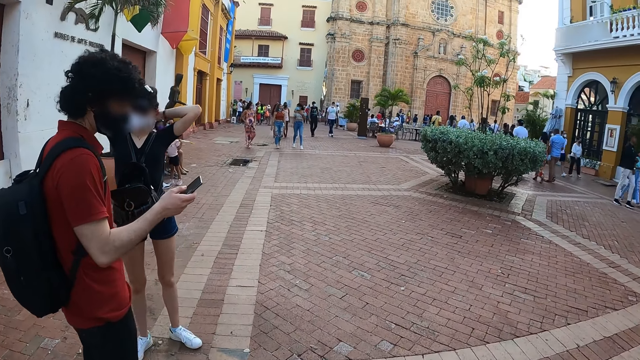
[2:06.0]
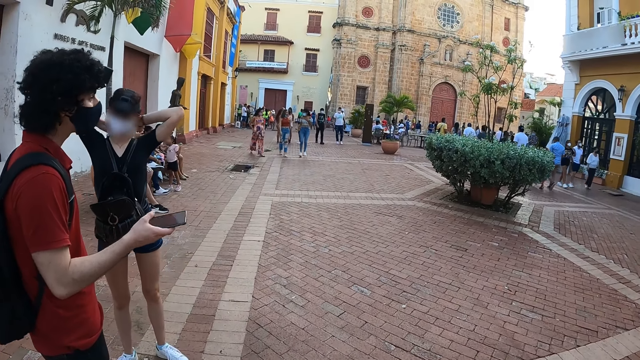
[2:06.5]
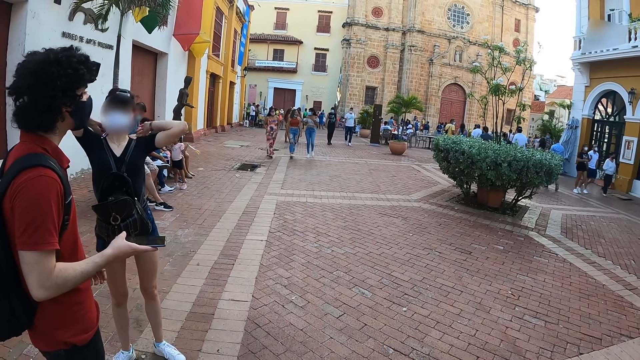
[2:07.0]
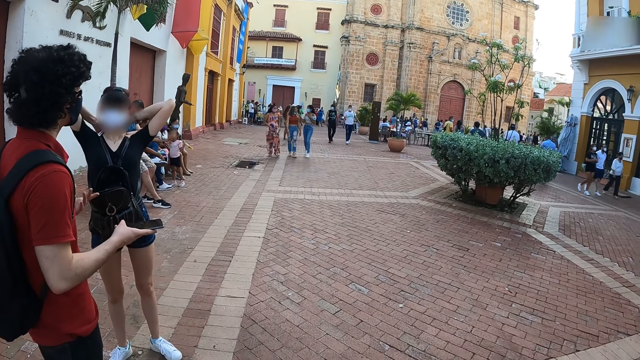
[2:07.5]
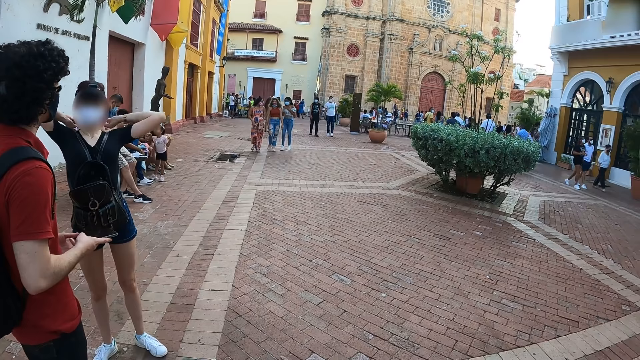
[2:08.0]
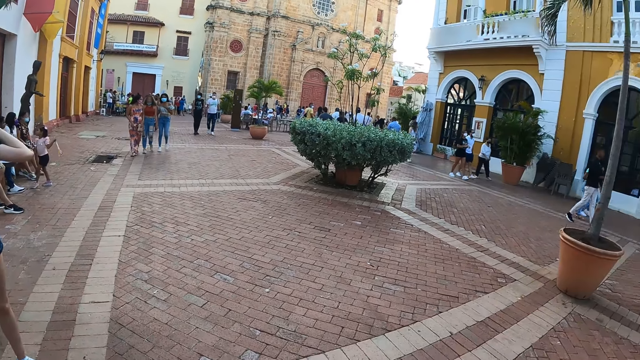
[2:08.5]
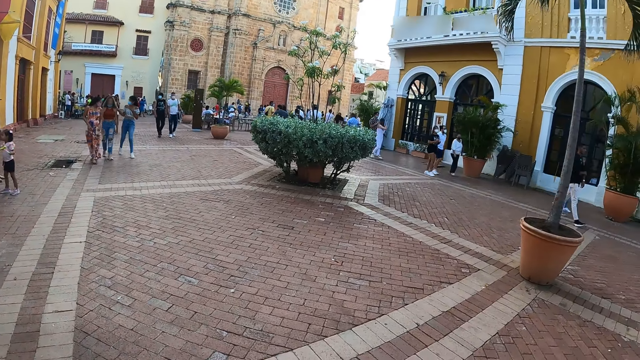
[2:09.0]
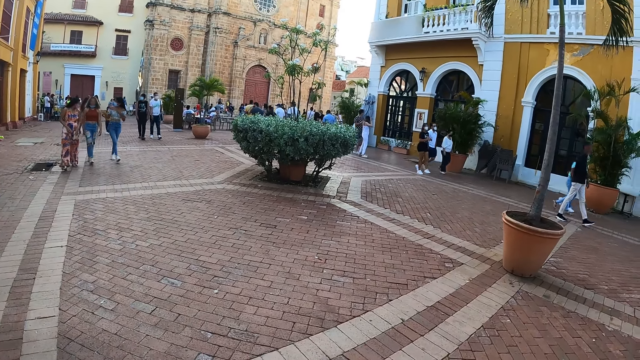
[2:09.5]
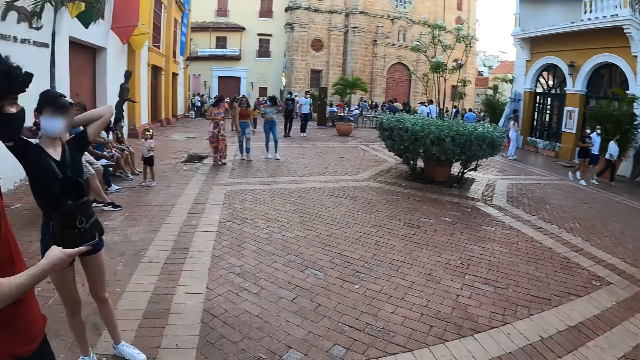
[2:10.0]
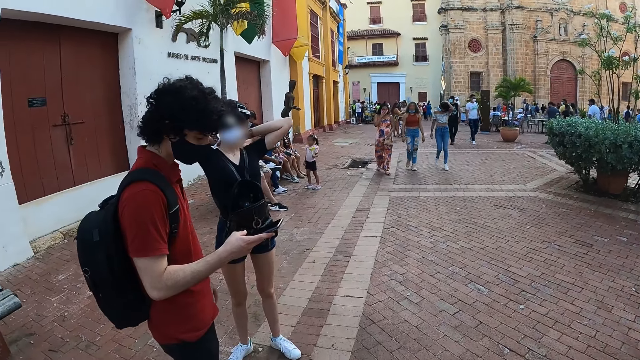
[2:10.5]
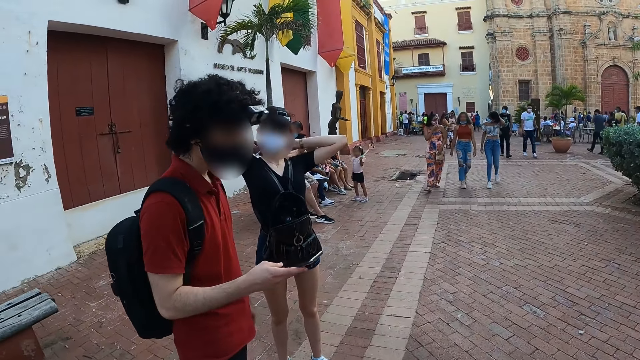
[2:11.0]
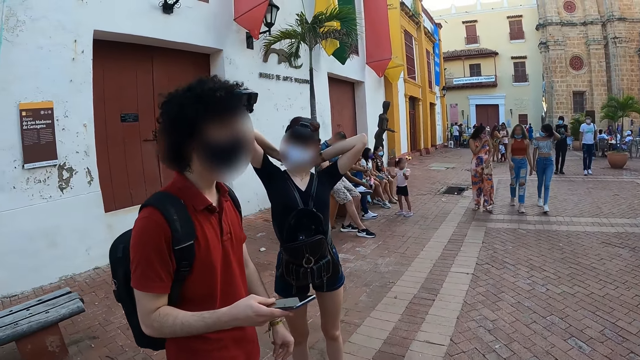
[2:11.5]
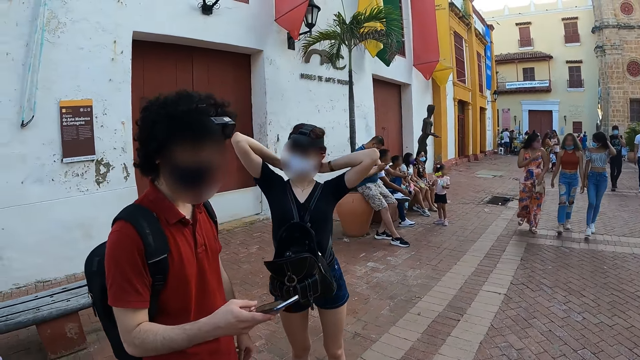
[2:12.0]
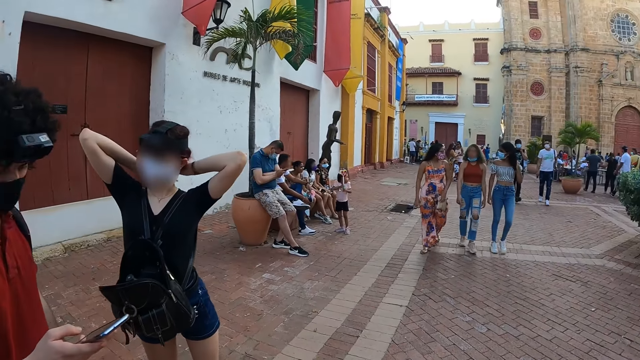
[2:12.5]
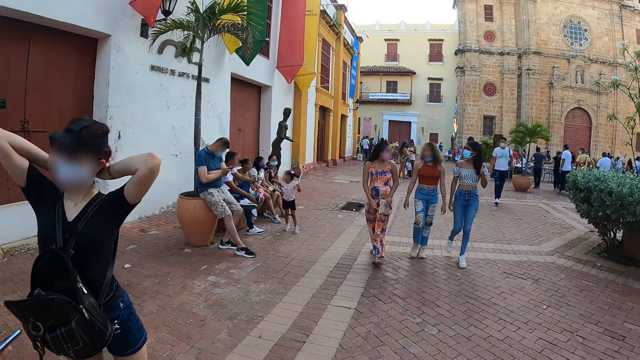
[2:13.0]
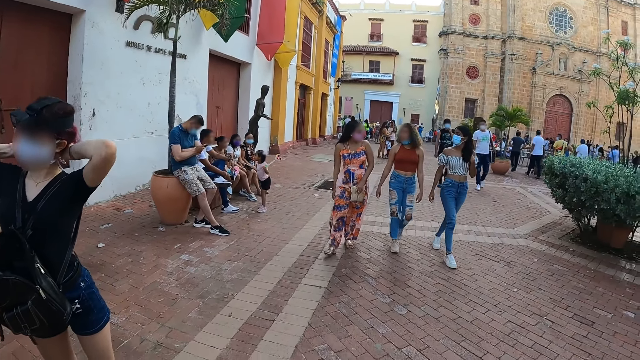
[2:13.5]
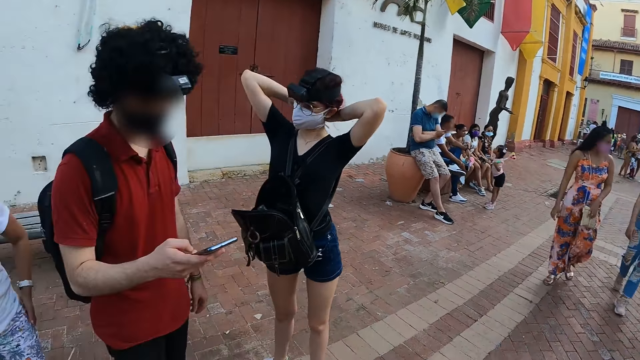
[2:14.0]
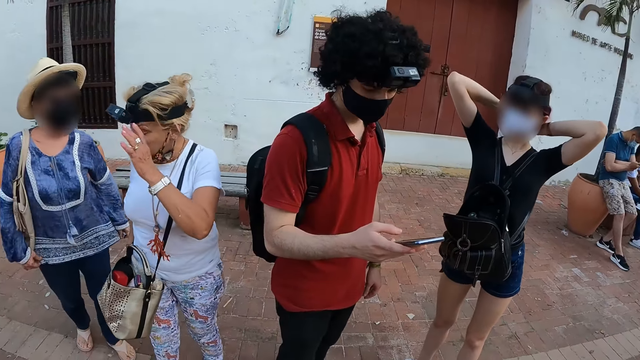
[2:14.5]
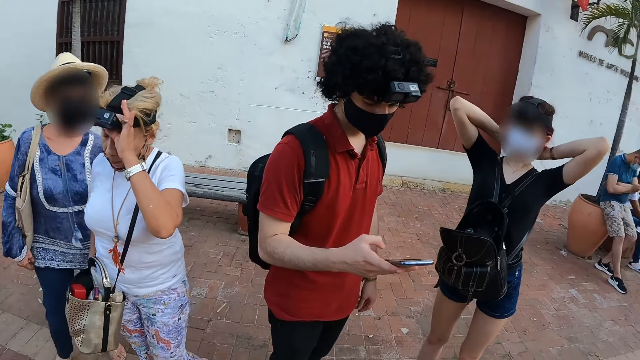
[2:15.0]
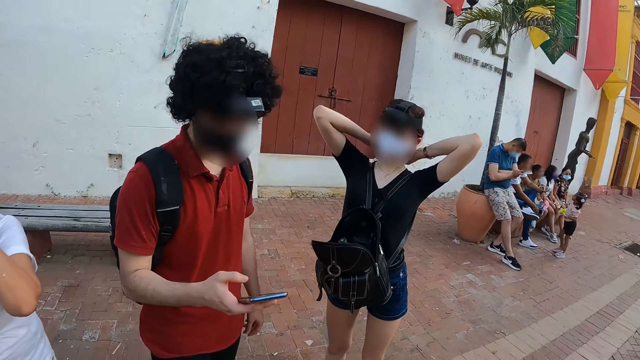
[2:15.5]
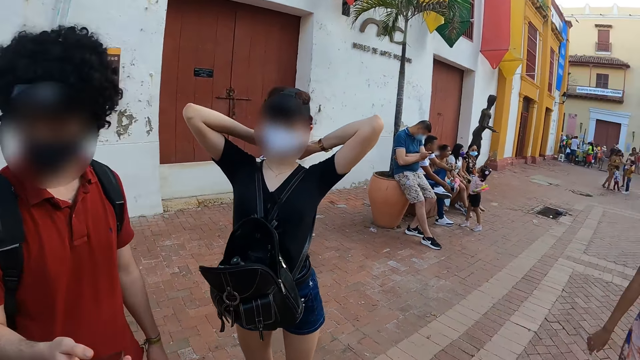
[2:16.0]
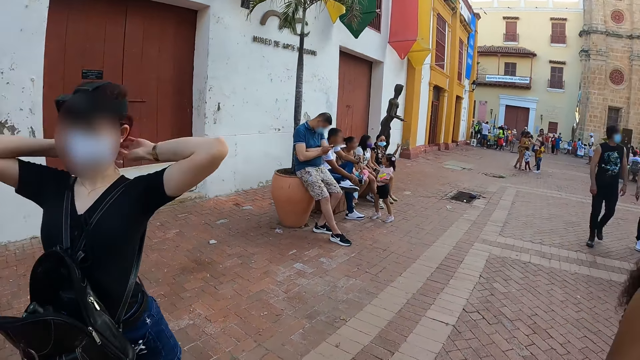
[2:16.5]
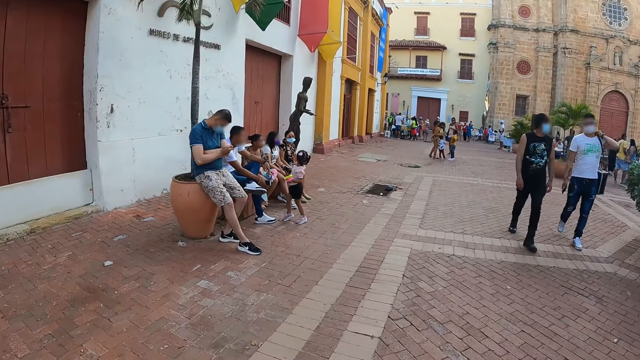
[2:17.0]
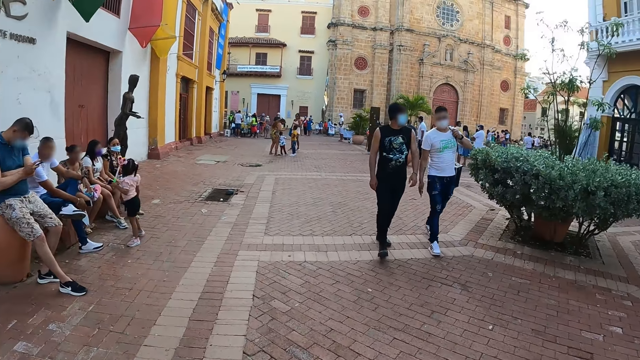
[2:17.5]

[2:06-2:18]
The woman interacts with the man. Another woman touches a camera on her head with her left hand.

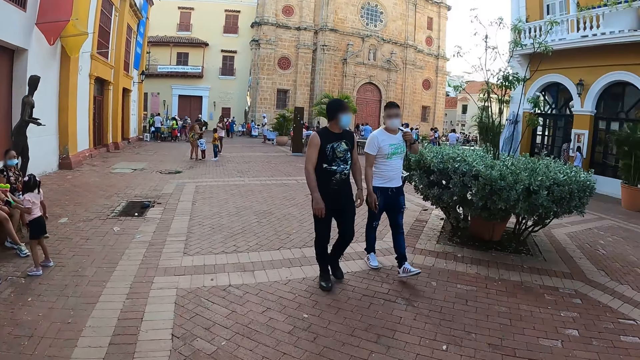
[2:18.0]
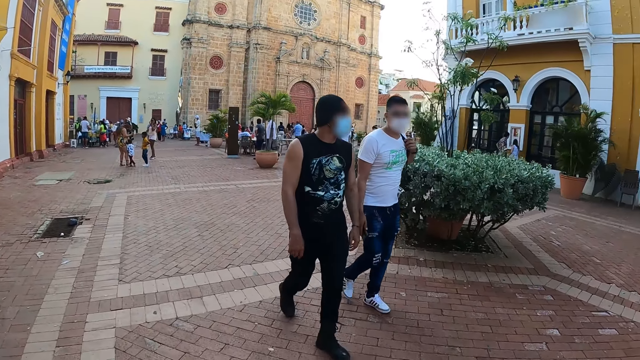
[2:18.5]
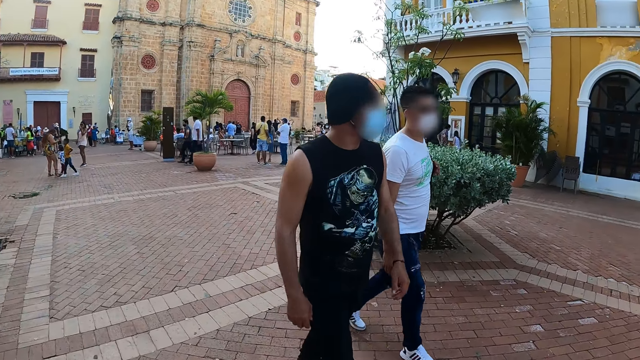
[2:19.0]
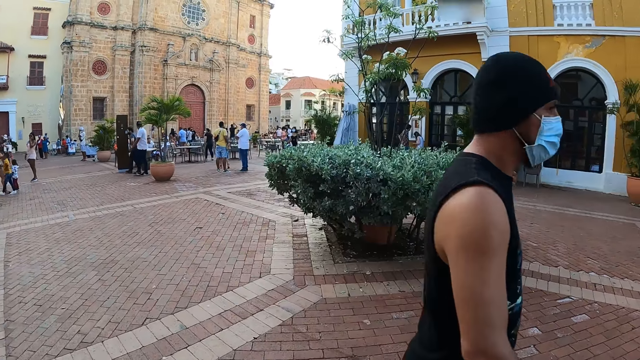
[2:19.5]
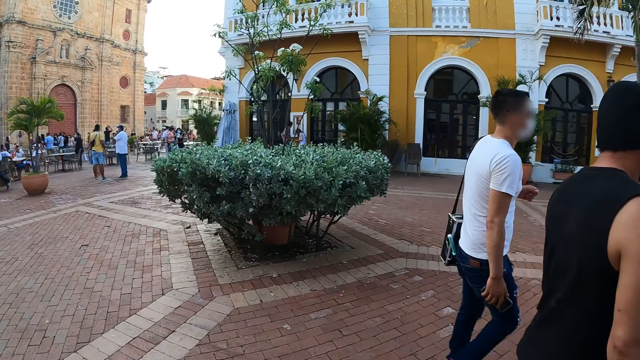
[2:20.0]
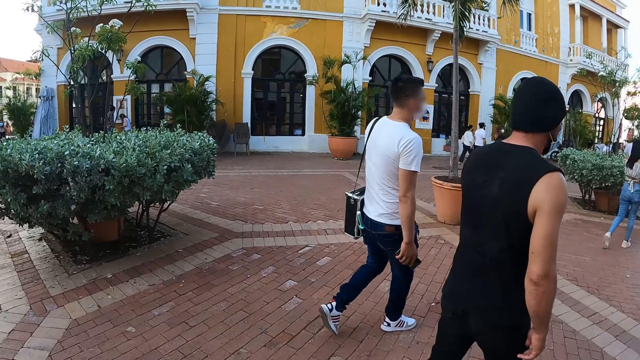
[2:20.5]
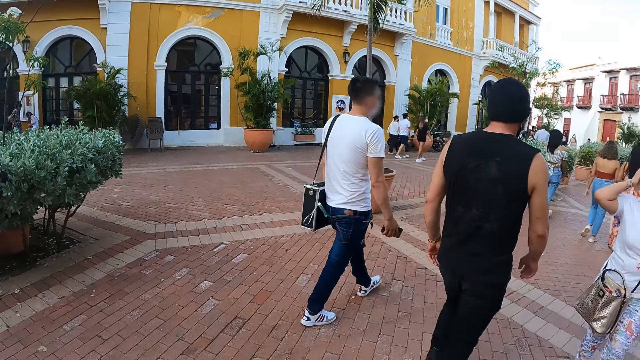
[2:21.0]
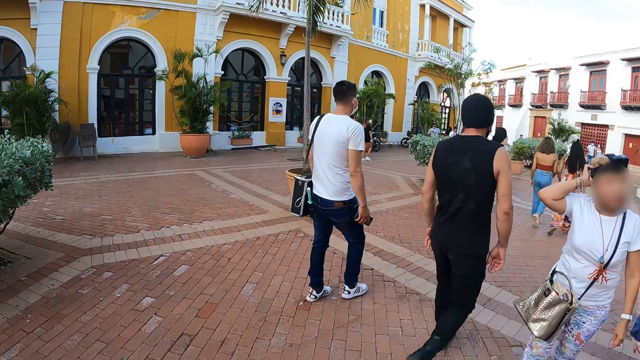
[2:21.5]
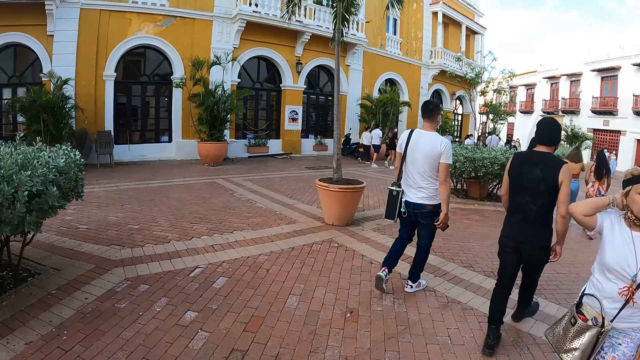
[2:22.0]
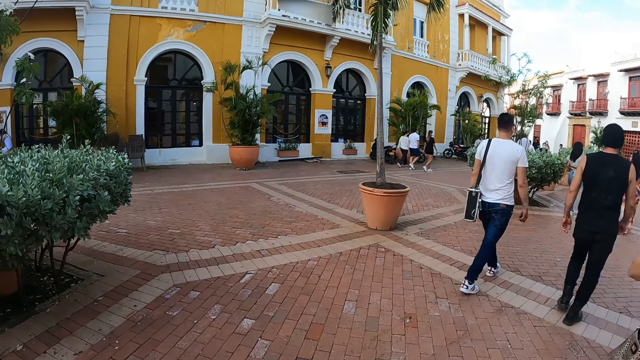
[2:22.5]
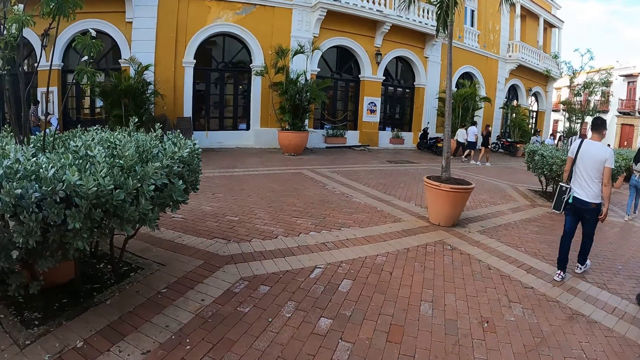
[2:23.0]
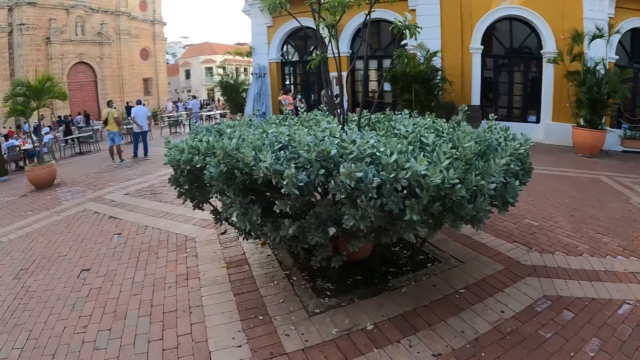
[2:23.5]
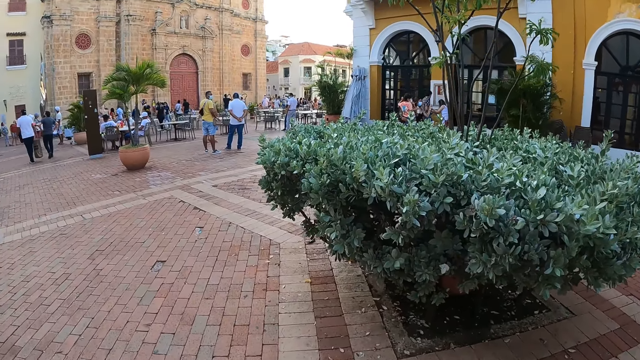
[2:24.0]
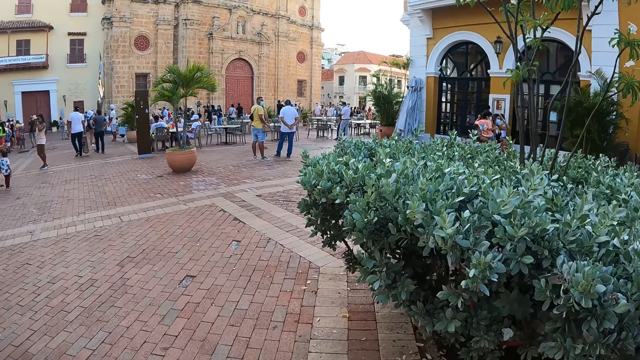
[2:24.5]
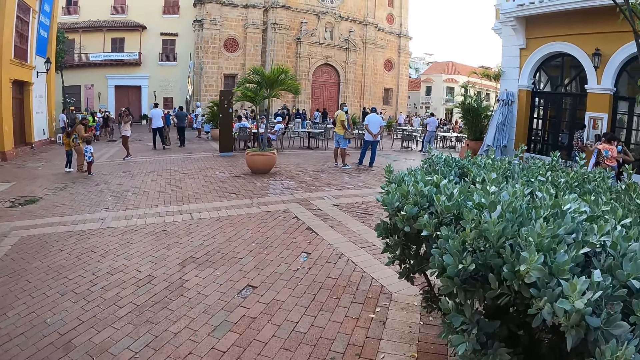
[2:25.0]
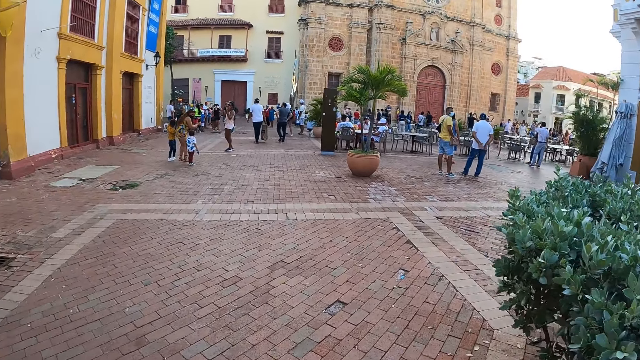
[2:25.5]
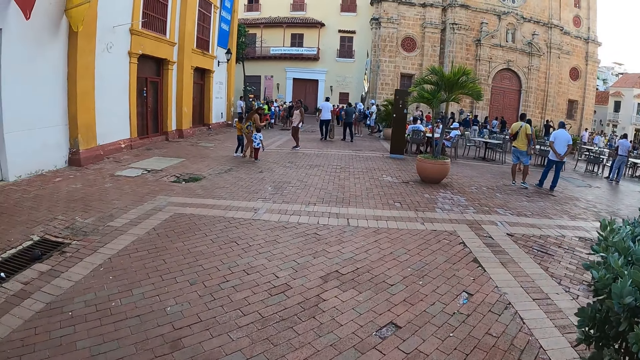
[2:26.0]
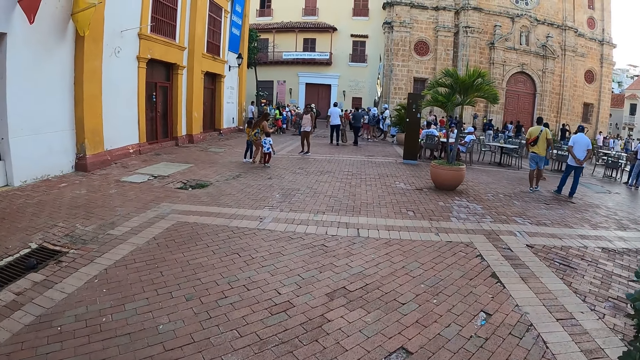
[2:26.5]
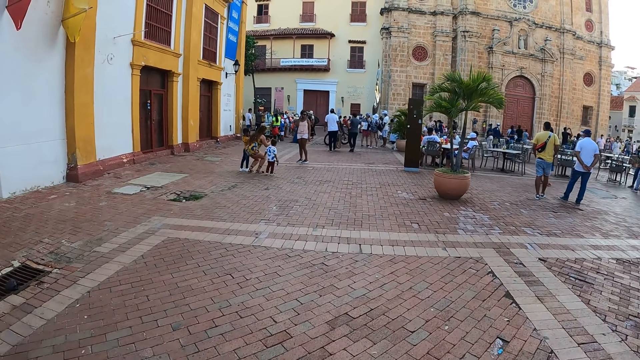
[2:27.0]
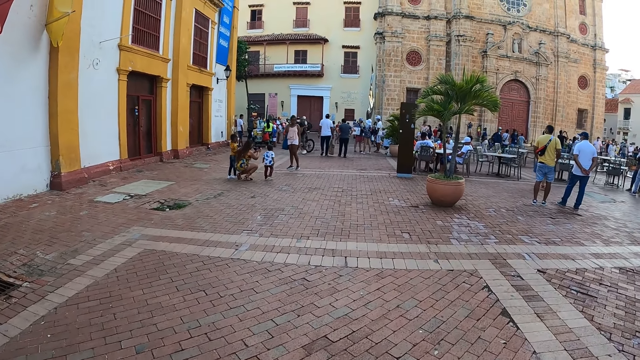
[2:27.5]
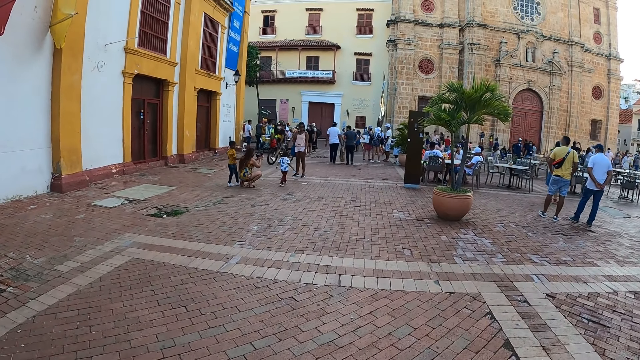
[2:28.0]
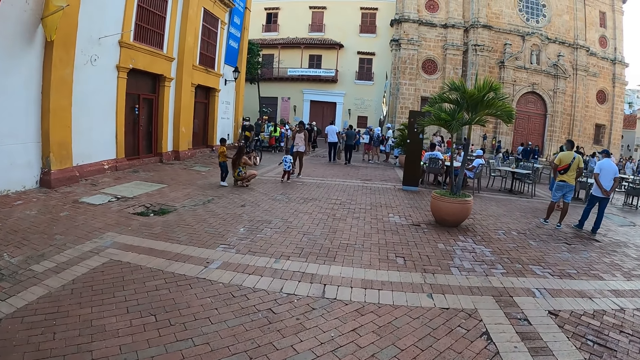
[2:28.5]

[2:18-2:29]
The camera wearer walks along the road.
